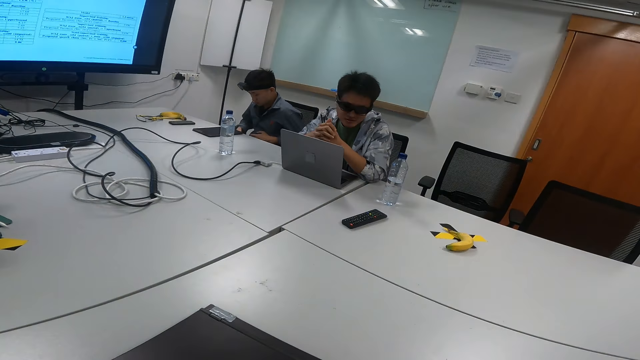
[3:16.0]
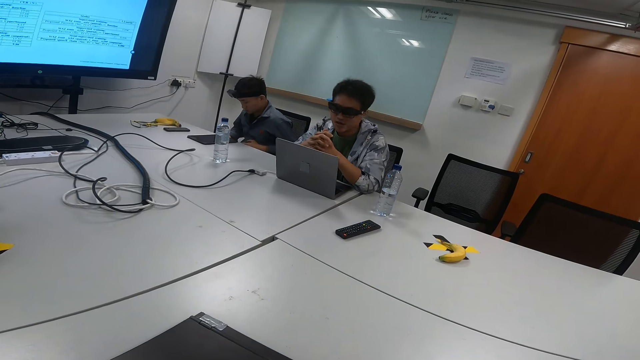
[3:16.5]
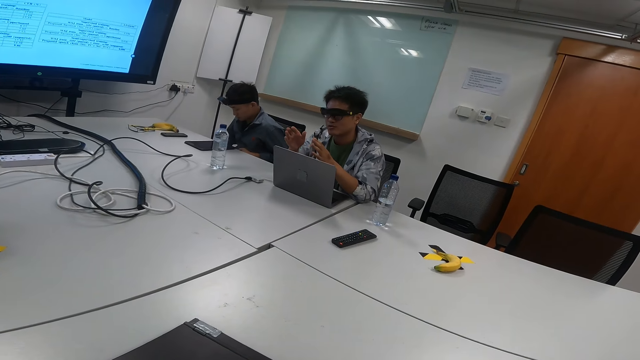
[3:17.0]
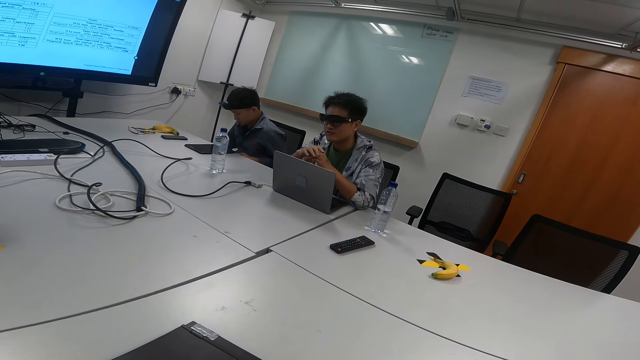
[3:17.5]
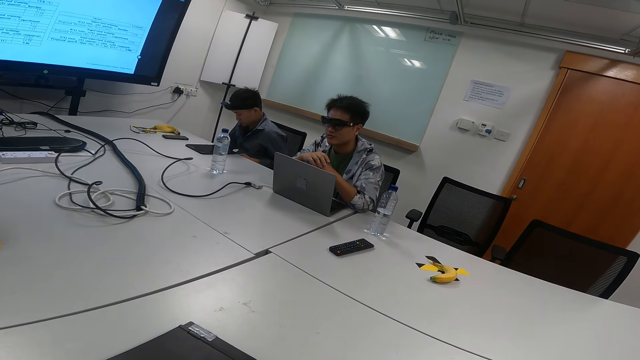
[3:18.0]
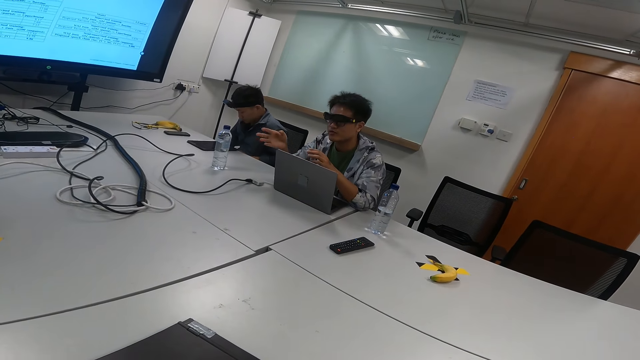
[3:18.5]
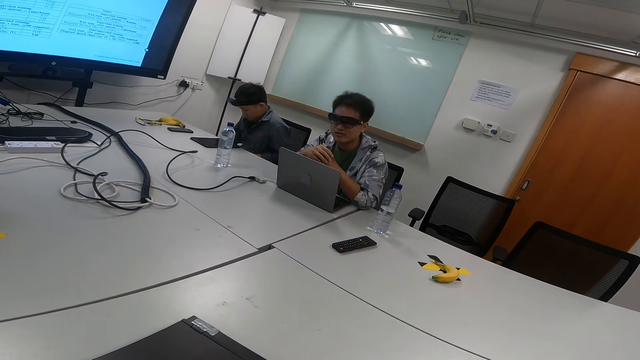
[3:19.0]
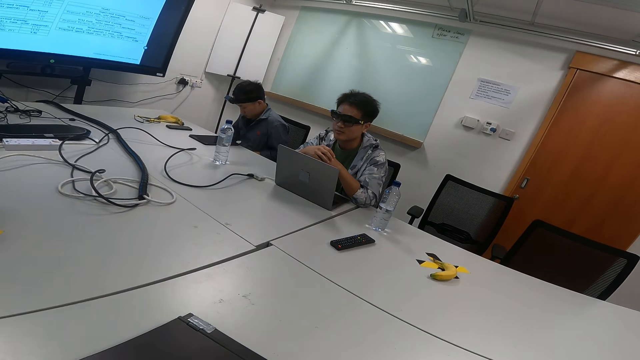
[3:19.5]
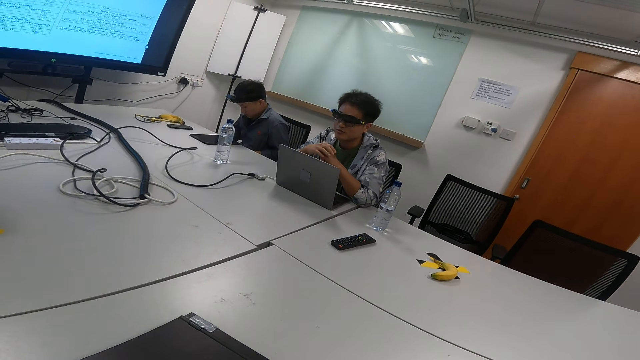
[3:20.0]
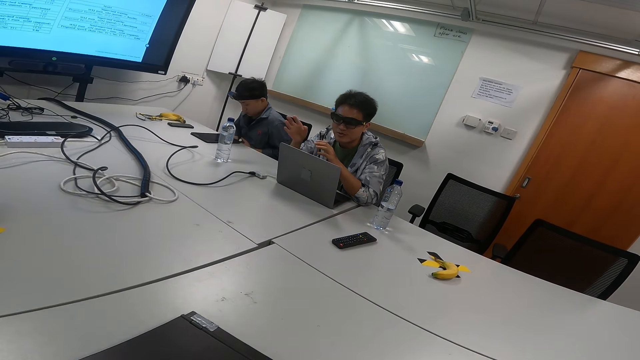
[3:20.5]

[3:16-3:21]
The camera wearer watches television.

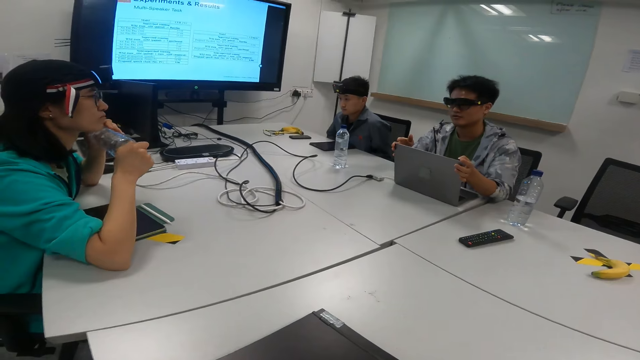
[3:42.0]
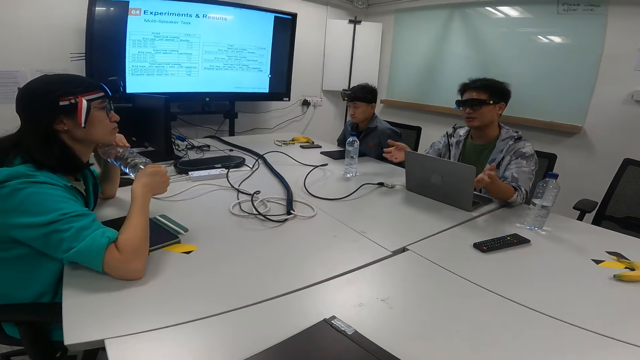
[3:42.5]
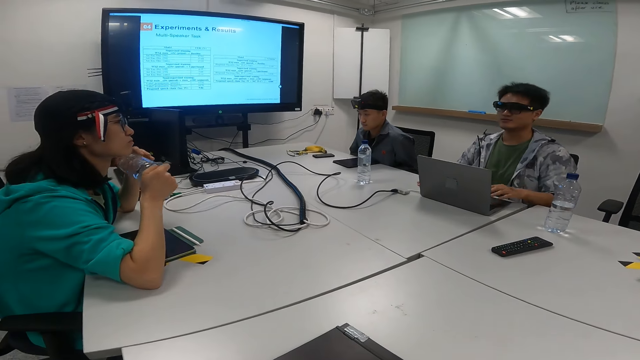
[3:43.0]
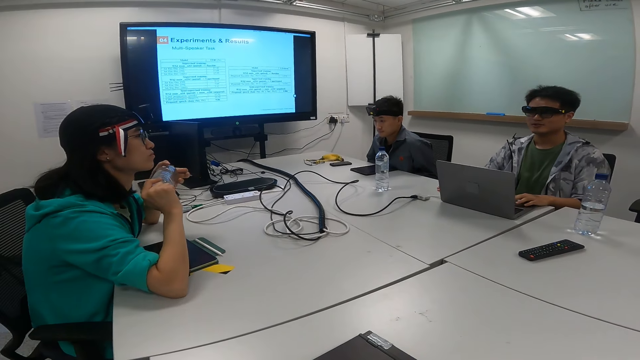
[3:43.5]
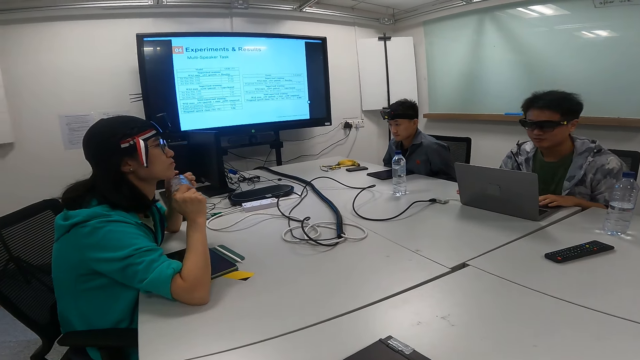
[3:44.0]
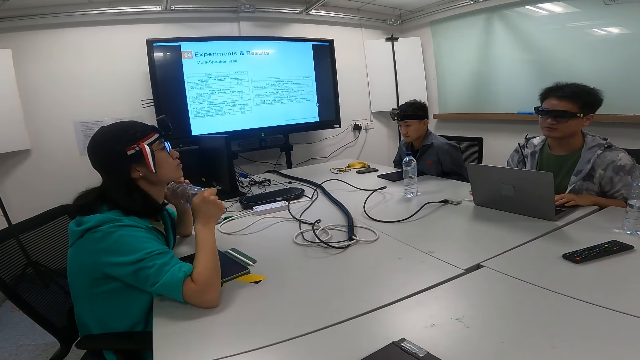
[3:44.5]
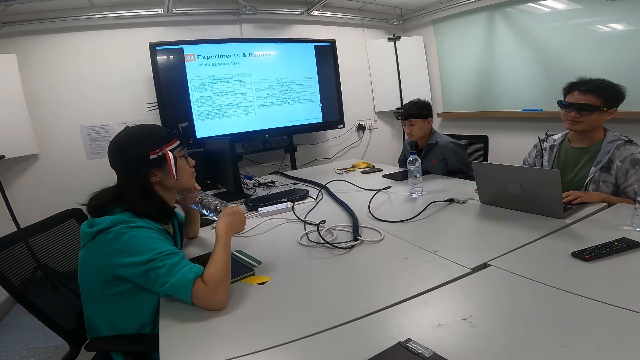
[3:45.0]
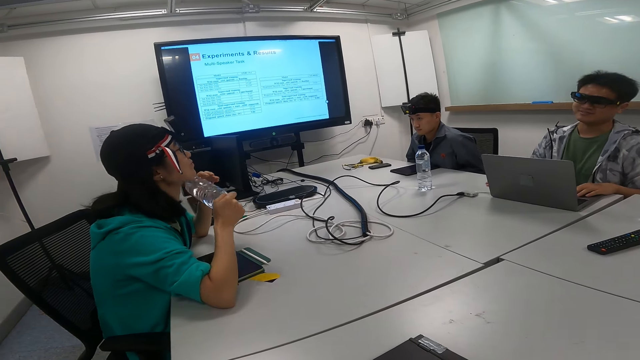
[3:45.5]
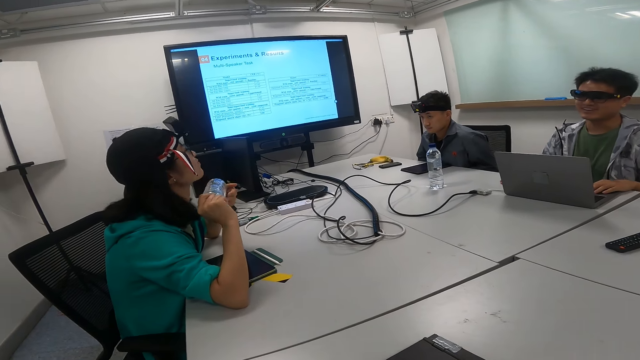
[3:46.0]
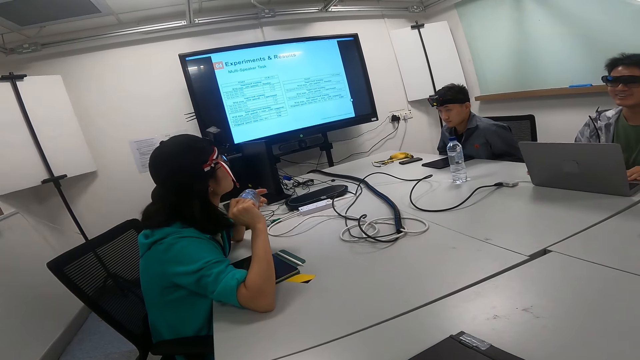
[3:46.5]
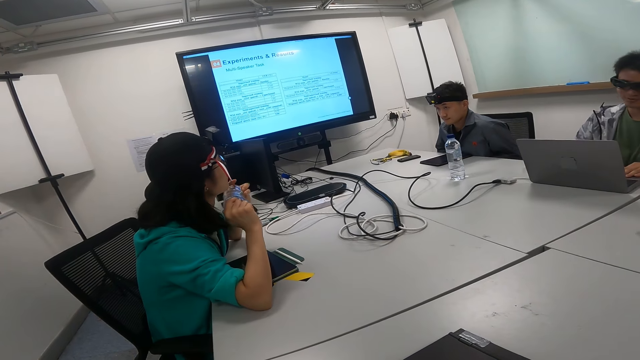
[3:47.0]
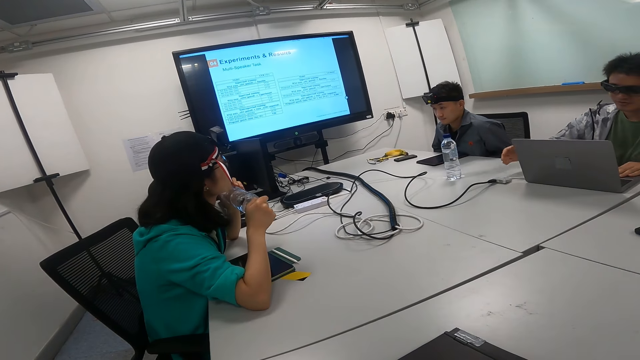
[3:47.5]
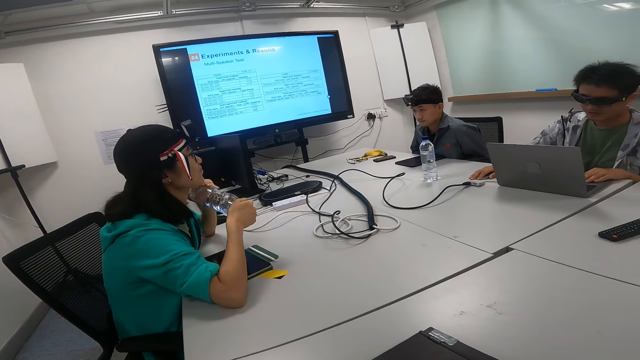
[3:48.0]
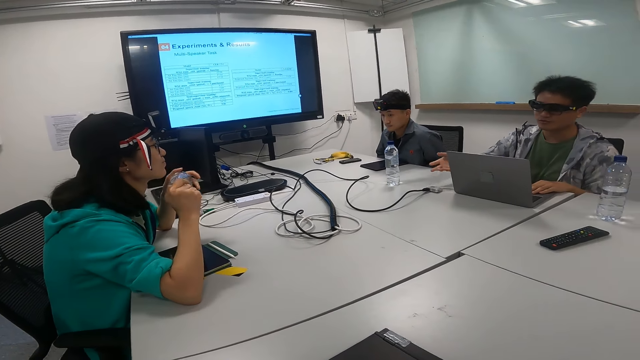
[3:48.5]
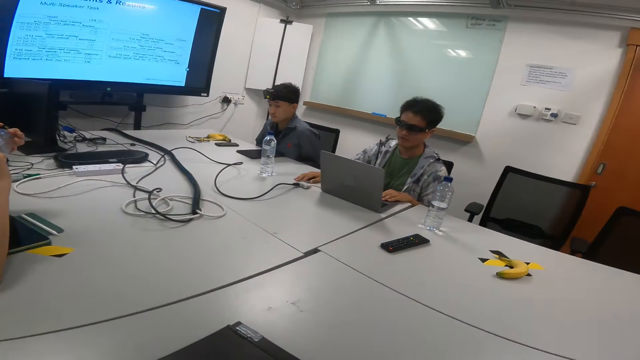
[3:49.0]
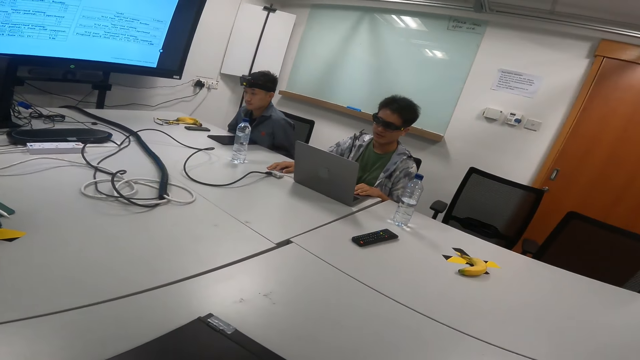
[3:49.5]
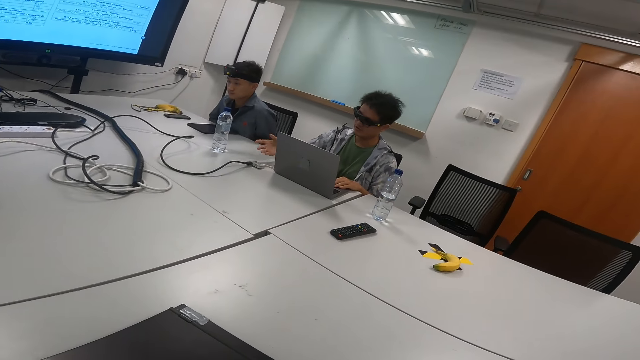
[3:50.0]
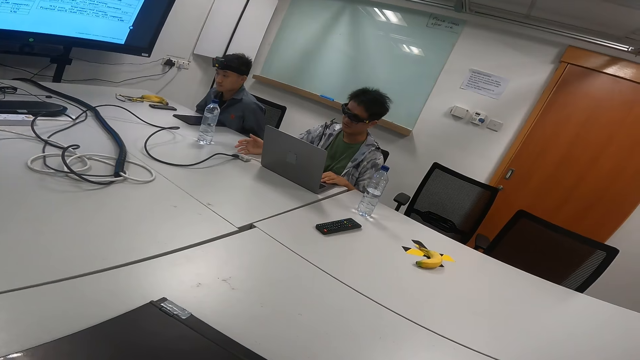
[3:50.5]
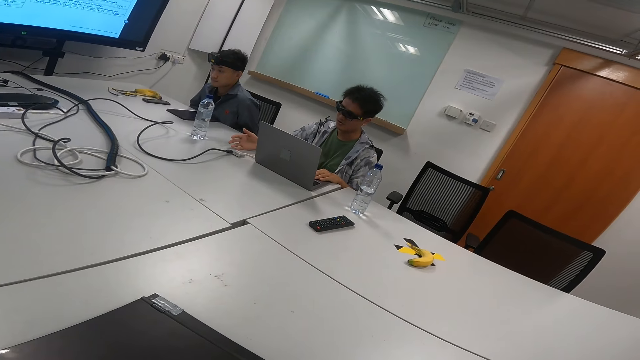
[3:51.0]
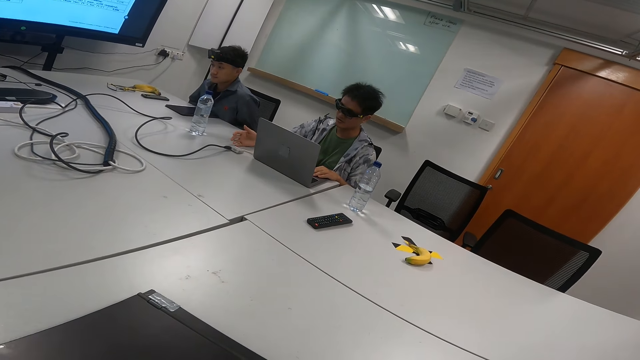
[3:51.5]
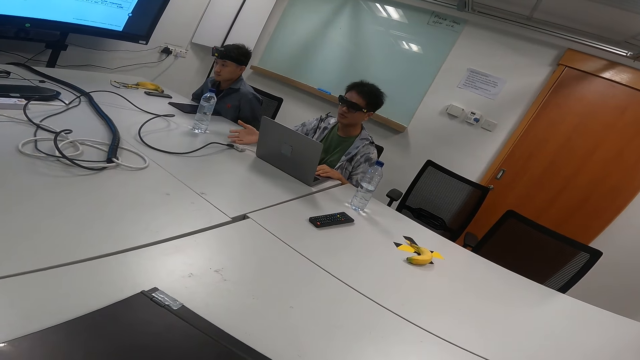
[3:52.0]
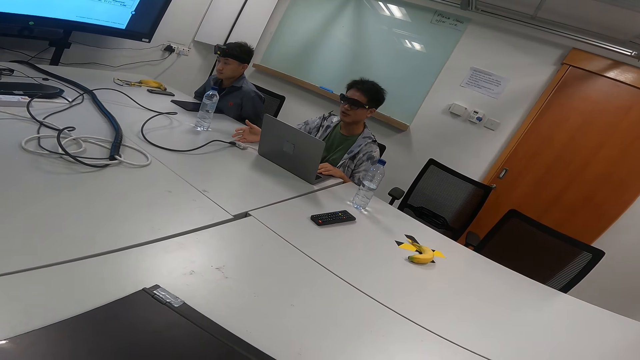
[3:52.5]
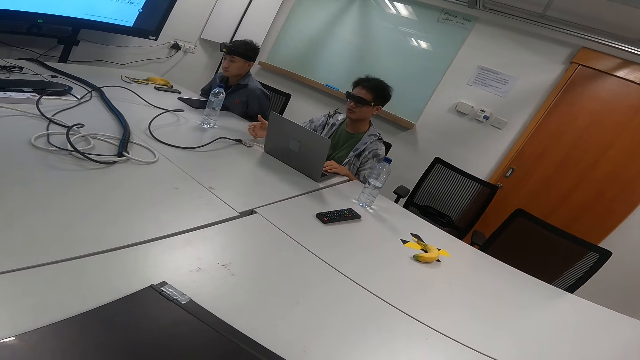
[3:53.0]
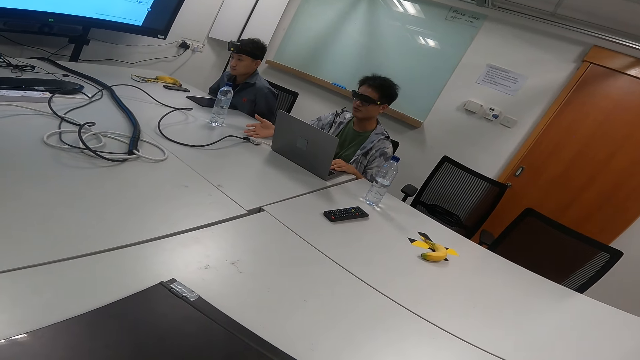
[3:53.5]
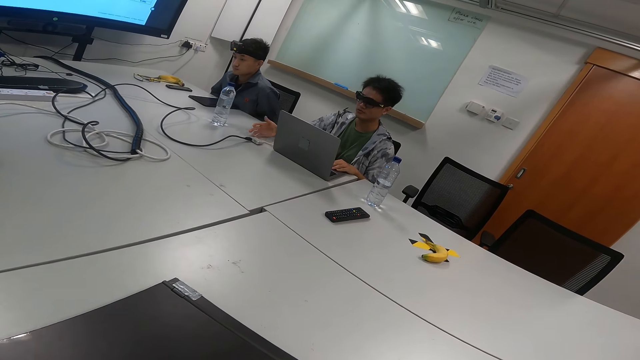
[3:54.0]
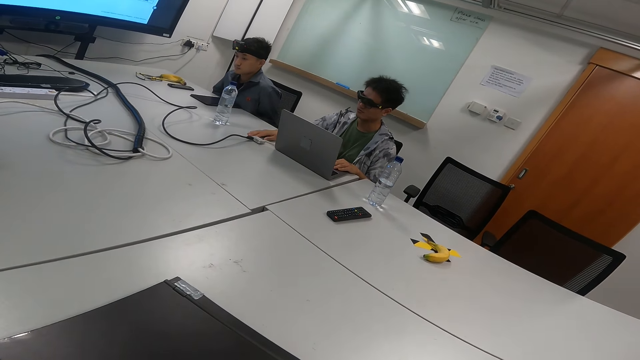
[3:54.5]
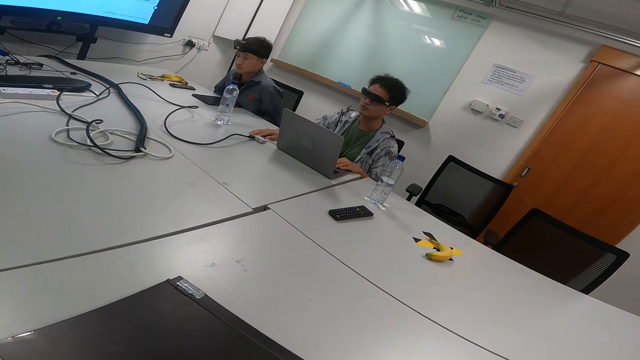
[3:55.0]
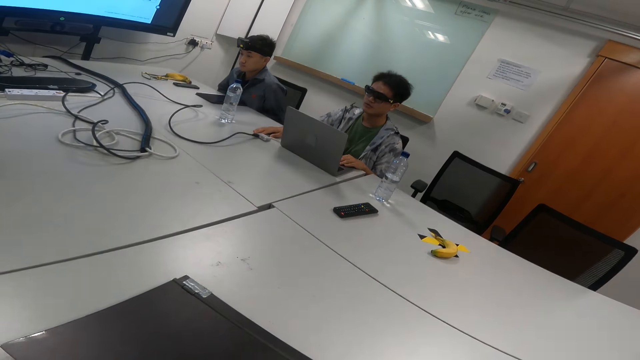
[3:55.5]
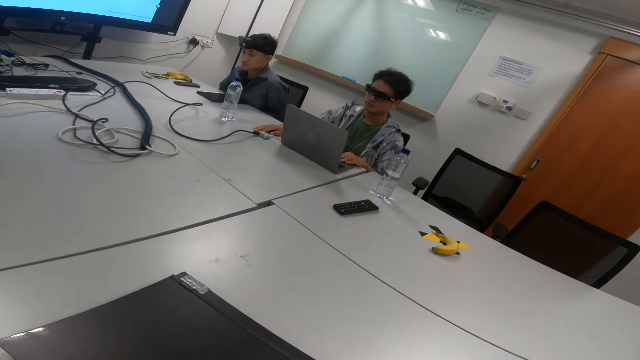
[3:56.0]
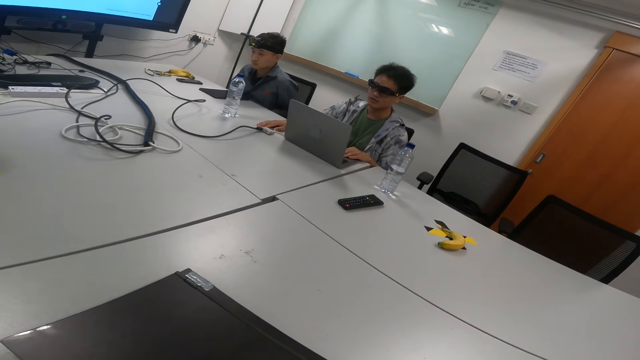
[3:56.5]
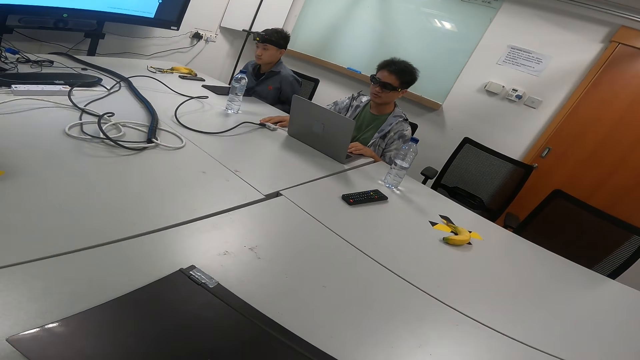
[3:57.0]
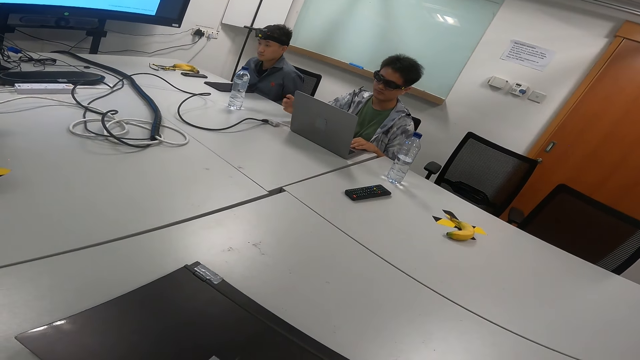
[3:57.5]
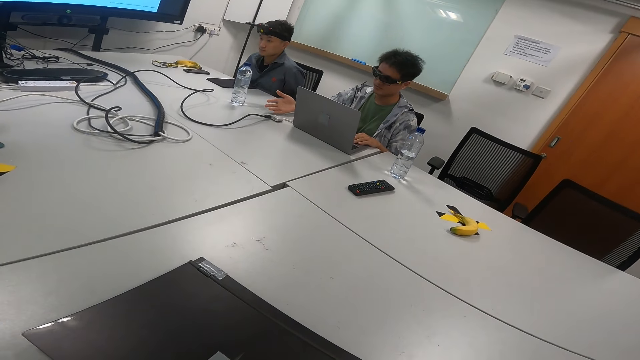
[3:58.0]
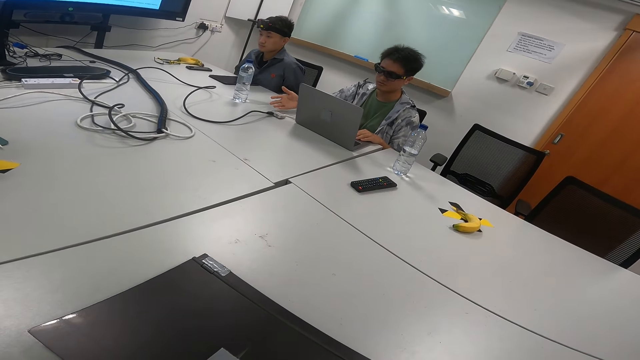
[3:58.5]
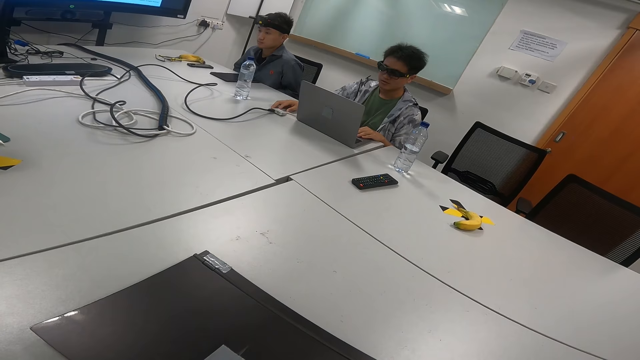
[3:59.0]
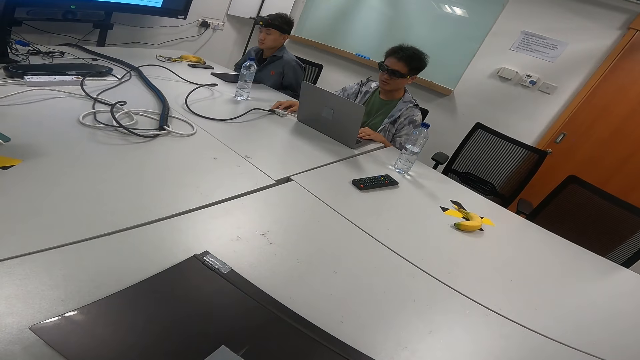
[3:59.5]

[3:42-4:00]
A man puts hands on the laptop keyboard. A person nods. The man gestures with hands. The camera wearer looks around.
